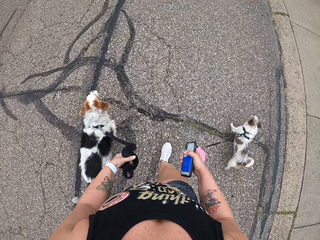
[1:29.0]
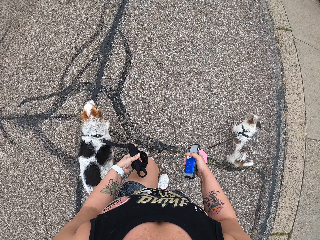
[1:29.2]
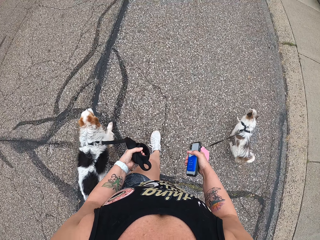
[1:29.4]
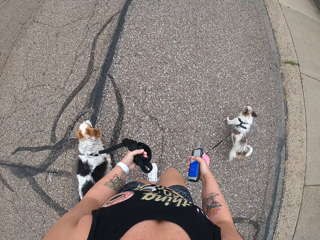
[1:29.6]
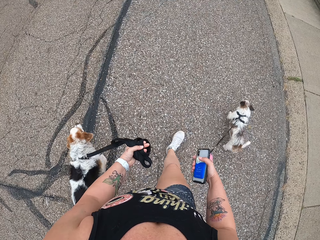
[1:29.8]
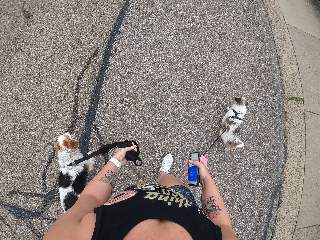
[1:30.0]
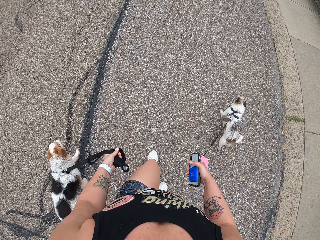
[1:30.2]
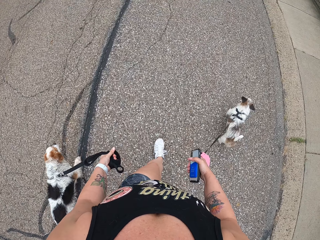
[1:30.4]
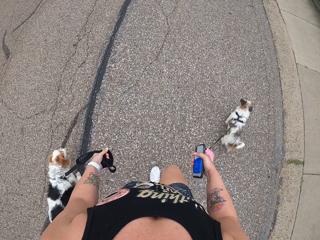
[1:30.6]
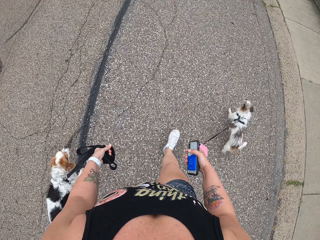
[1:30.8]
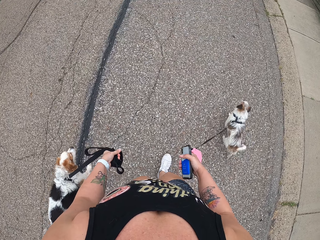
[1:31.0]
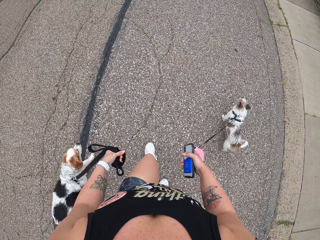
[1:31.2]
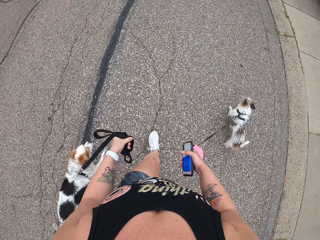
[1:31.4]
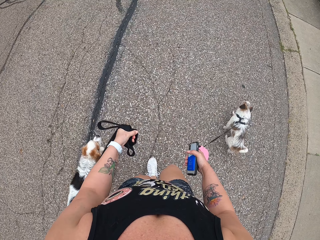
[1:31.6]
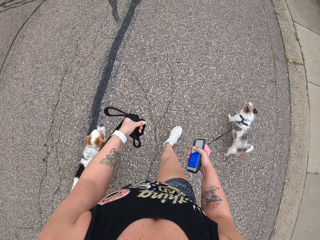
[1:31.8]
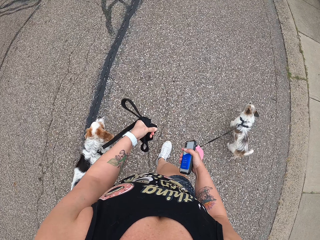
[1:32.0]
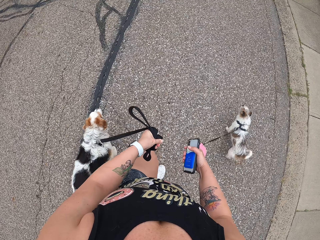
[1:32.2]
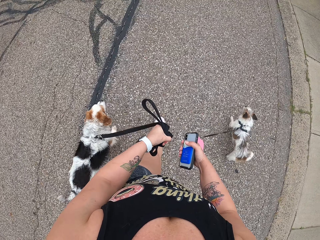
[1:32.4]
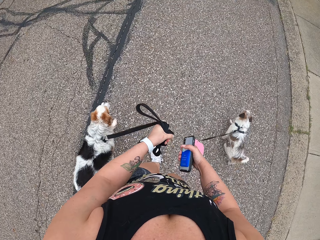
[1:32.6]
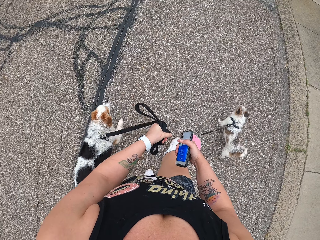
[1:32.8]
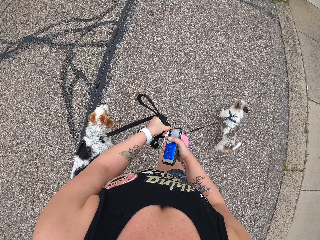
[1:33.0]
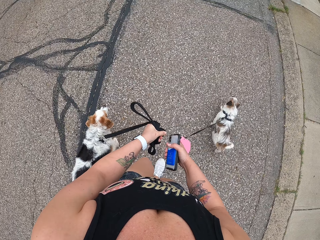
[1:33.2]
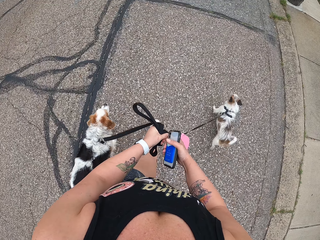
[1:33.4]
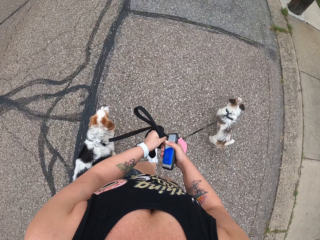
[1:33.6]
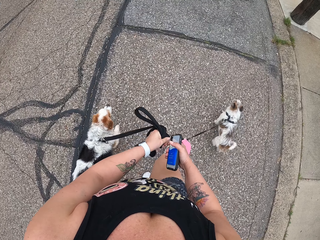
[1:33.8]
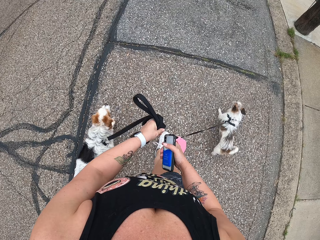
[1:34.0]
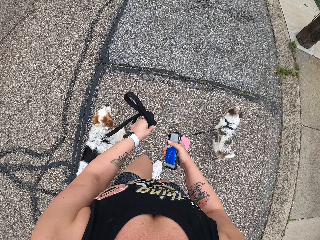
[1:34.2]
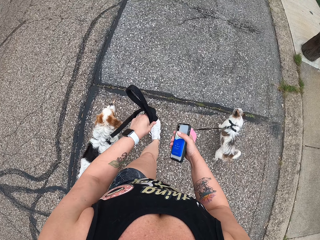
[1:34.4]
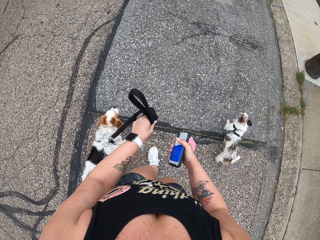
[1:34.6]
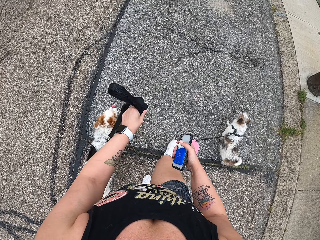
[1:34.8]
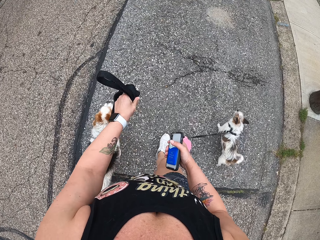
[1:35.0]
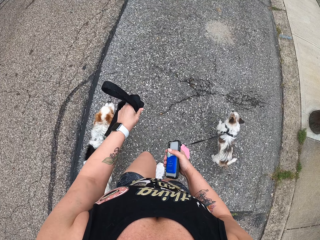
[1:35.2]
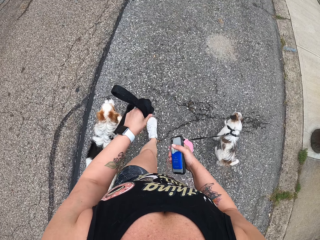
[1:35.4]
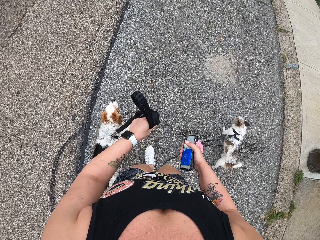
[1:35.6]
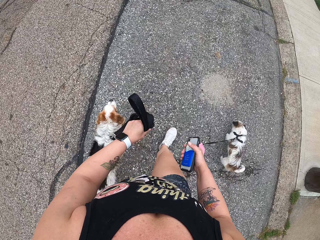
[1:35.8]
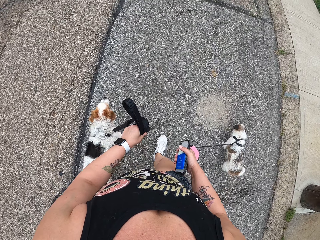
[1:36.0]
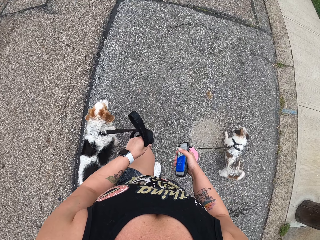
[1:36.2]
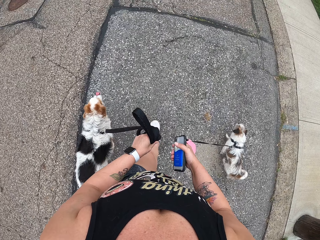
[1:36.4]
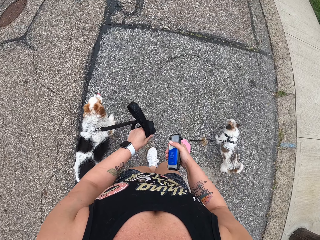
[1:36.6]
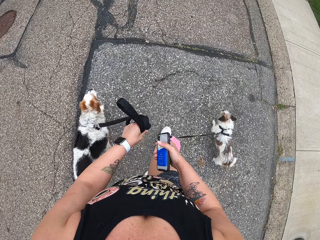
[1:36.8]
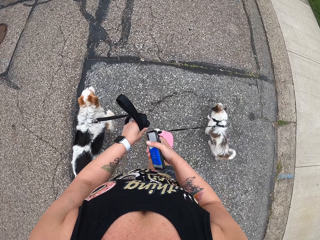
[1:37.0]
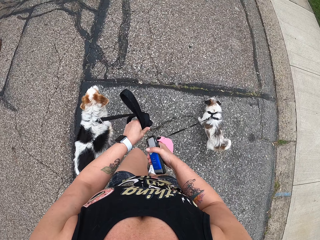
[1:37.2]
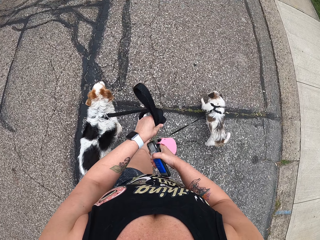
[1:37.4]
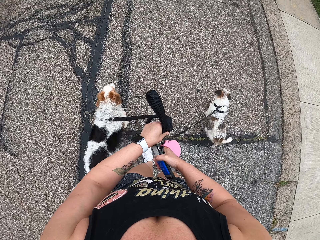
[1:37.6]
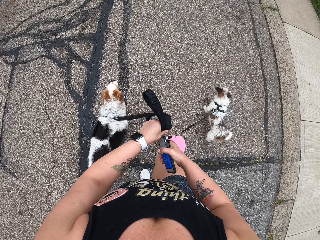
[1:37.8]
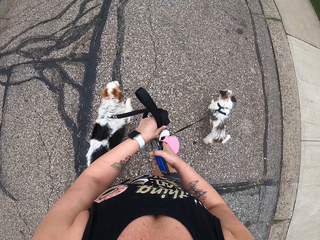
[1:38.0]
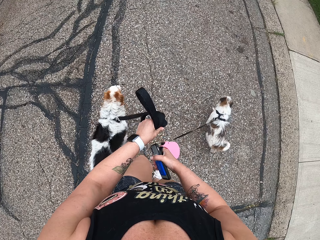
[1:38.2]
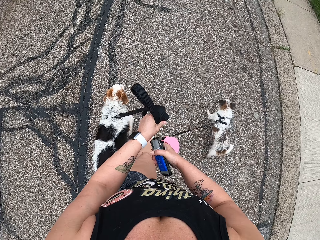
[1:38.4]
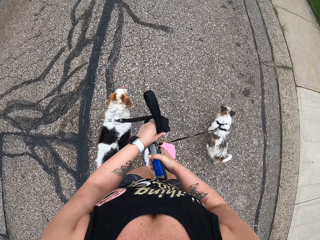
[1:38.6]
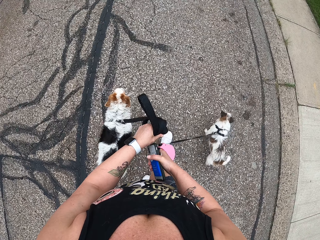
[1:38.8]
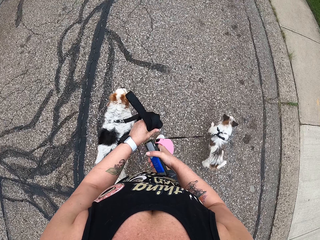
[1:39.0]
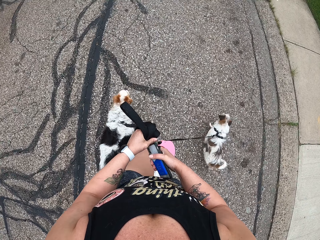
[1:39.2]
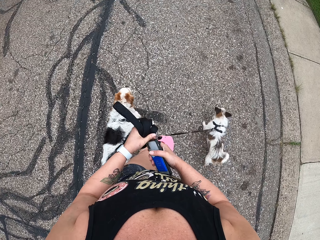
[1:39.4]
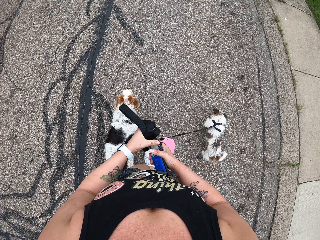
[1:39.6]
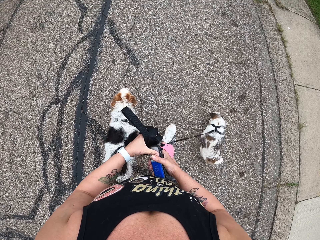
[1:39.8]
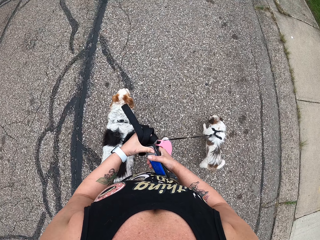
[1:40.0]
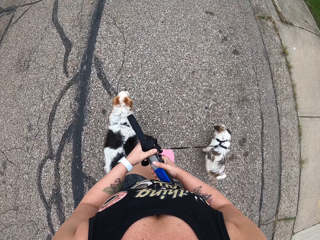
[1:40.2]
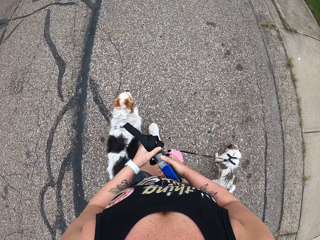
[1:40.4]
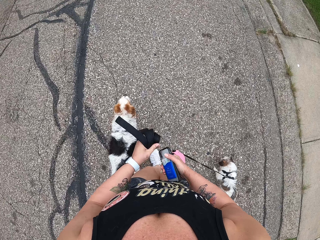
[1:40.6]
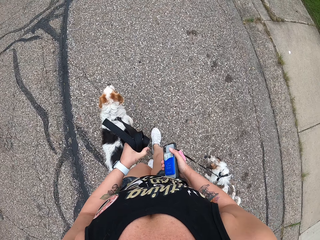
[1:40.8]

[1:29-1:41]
The camera wearer pulls the leash.

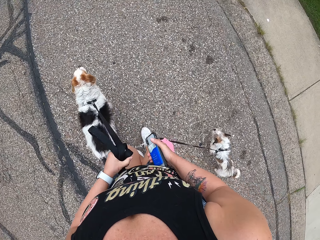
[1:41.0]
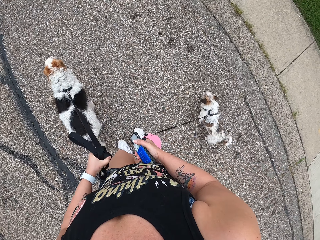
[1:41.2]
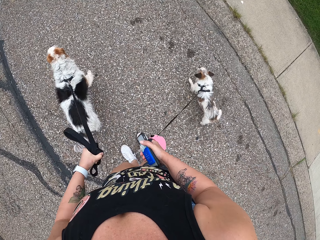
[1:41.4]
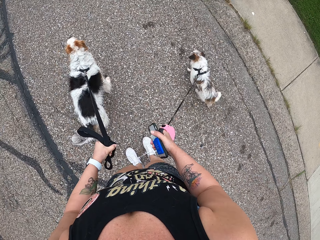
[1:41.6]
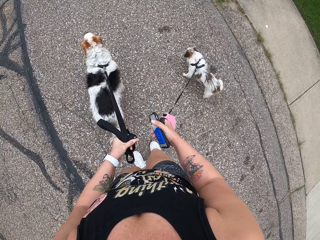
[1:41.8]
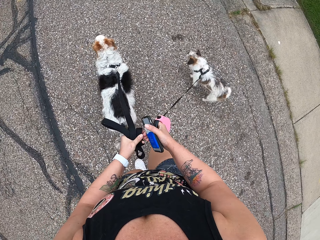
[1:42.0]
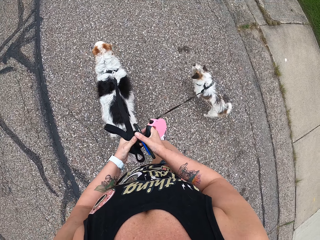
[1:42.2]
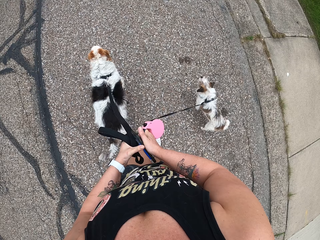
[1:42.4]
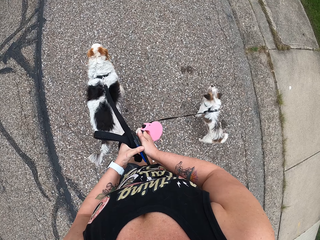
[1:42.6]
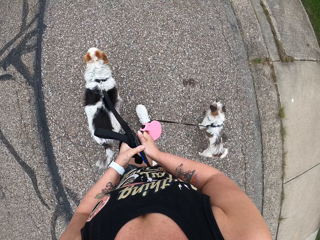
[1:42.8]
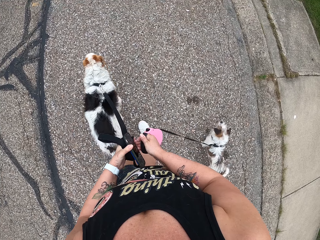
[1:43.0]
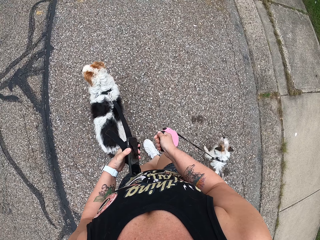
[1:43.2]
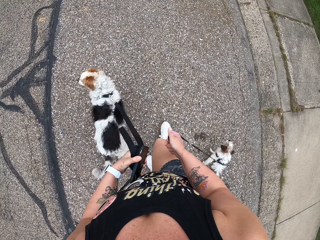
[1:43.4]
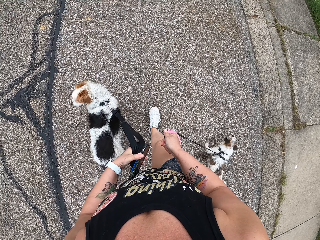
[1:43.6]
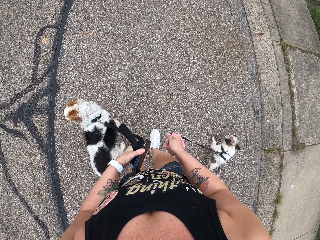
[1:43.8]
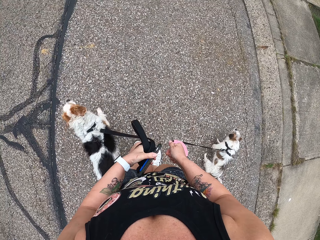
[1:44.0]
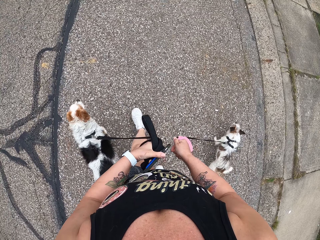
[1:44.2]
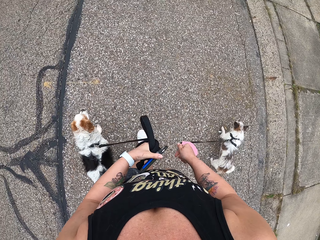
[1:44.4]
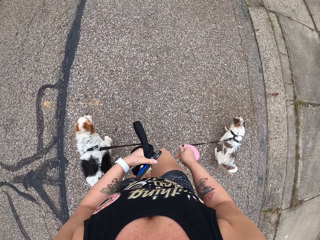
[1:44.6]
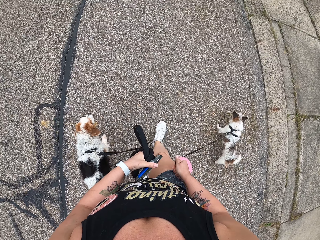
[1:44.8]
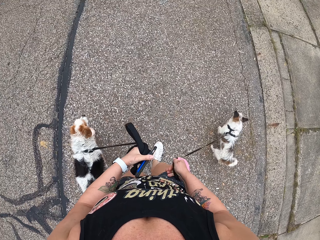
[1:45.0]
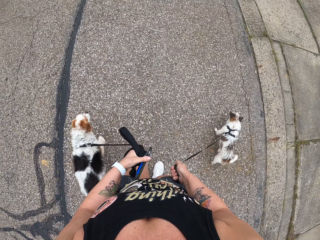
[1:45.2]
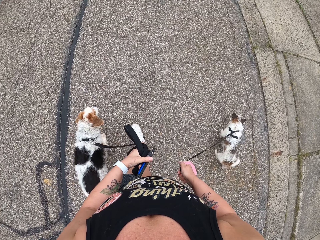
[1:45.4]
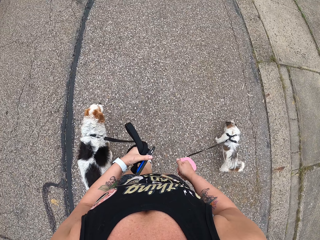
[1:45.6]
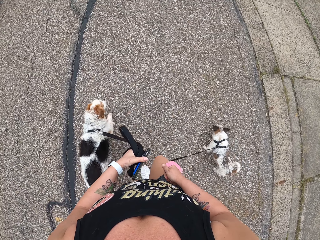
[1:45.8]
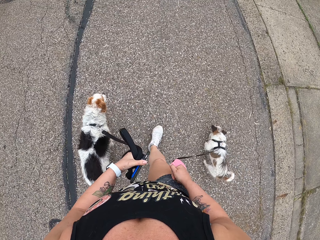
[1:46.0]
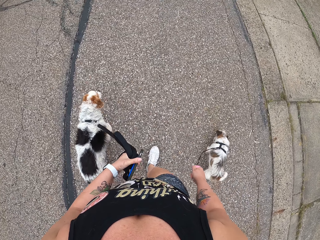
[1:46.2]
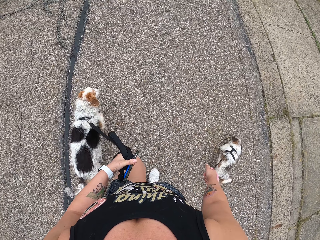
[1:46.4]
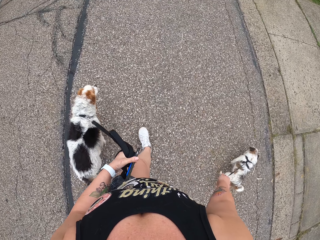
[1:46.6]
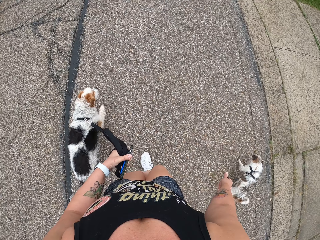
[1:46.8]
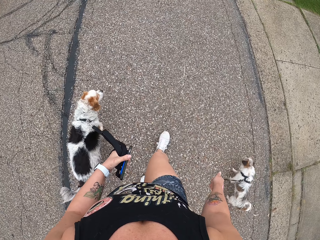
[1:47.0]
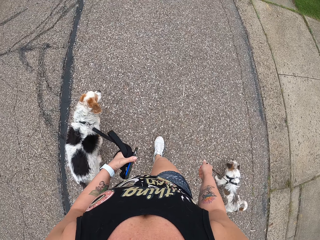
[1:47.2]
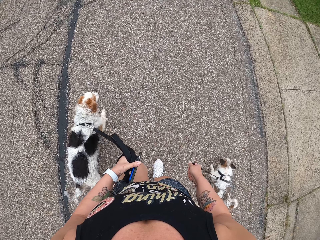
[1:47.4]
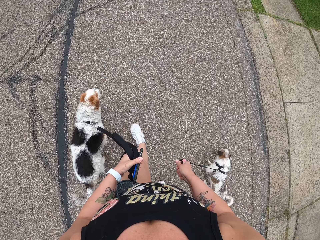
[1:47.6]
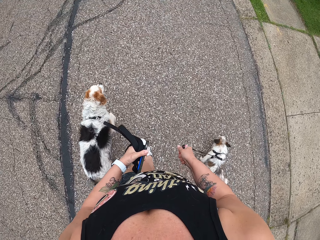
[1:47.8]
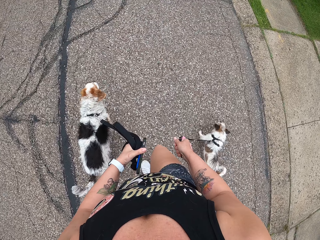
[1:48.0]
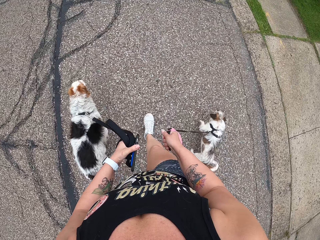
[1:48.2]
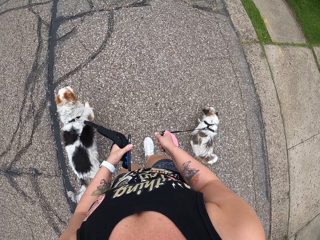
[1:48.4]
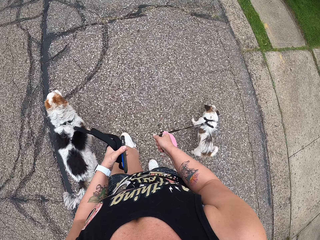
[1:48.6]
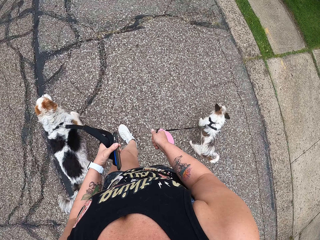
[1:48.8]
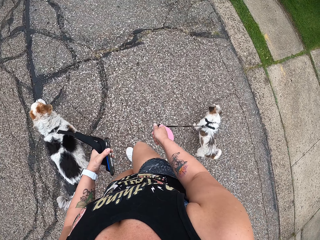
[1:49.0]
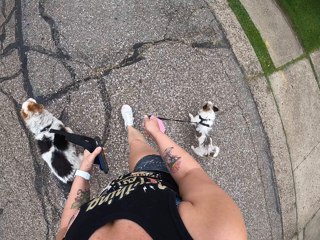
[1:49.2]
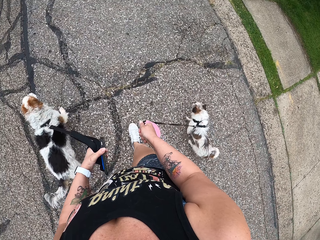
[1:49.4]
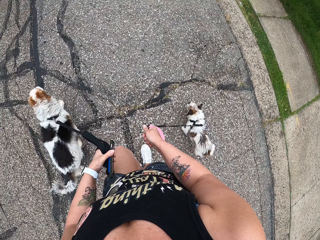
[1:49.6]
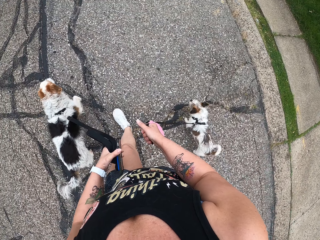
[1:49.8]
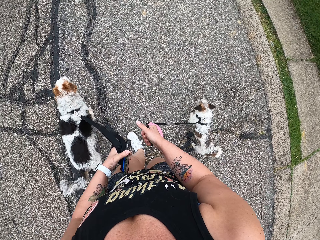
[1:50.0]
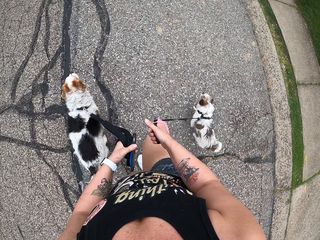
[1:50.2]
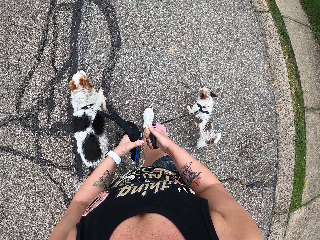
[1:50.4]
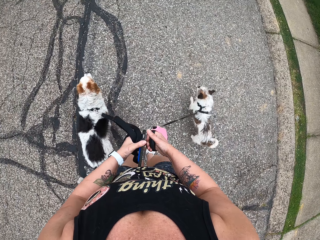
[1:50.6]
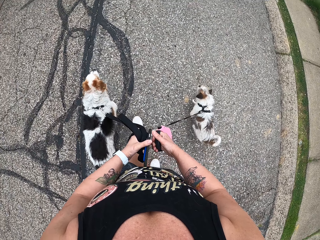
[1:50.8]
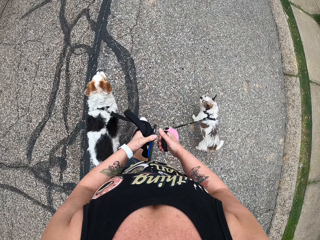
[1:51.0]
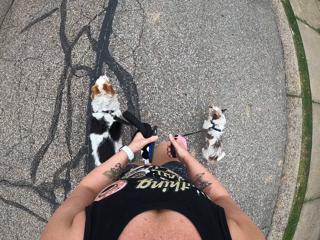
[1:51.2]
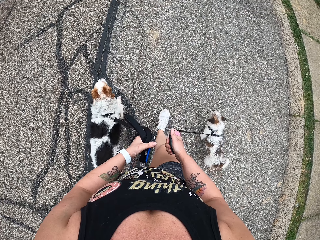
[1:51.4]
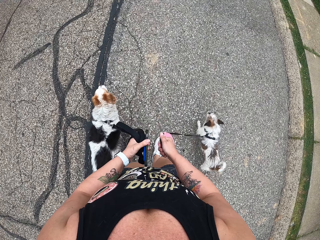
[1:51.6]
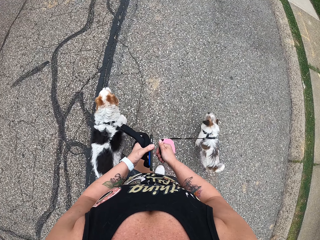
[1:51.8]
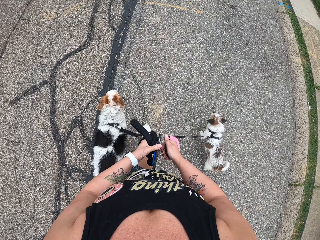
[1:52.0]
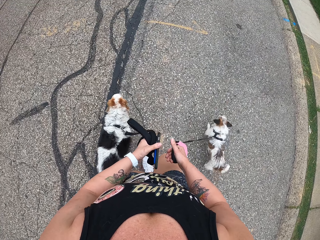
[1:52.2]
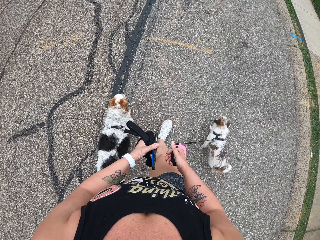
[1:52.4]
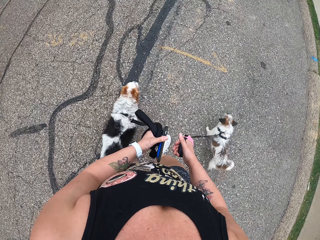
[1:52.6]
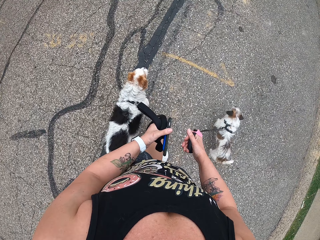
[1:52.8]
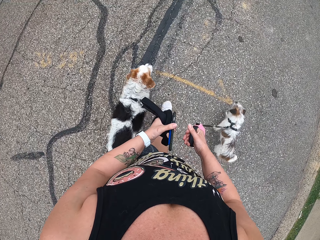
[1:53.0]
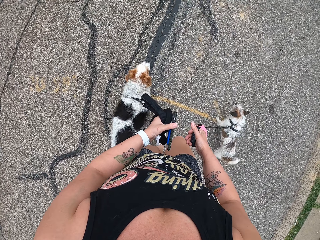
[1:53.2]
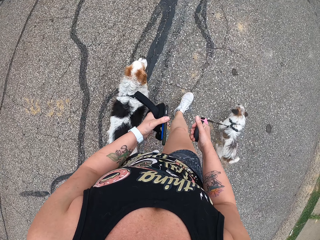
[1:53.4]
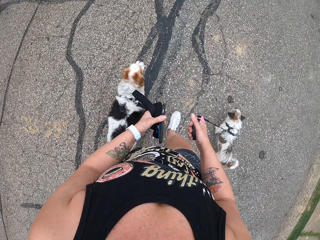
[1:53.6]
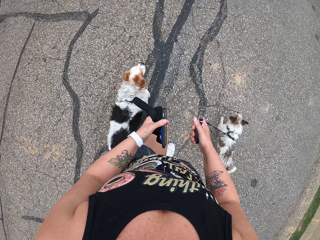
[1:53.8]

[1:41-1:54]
The camera wearer walks the dogs on the road. They switch the phone to the other hand. They pull the leash. They walk the dogs on the road.
